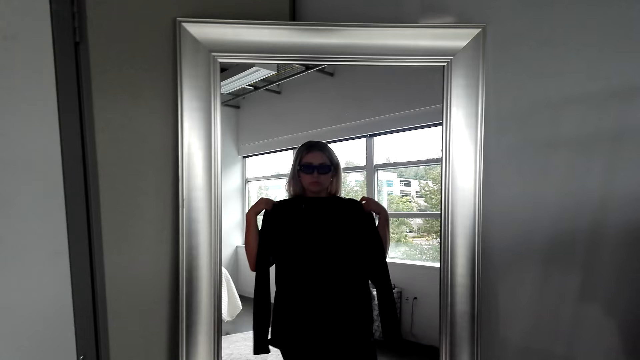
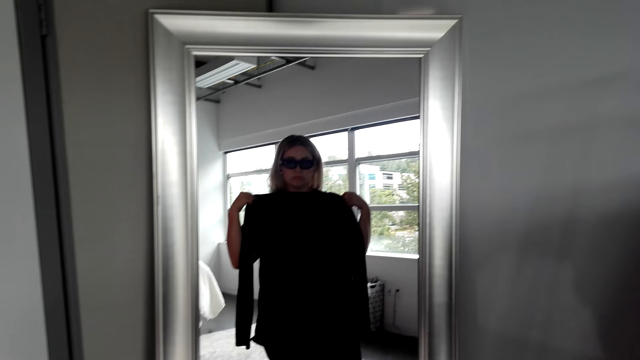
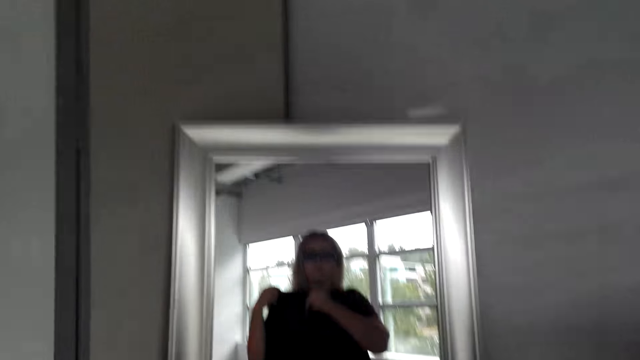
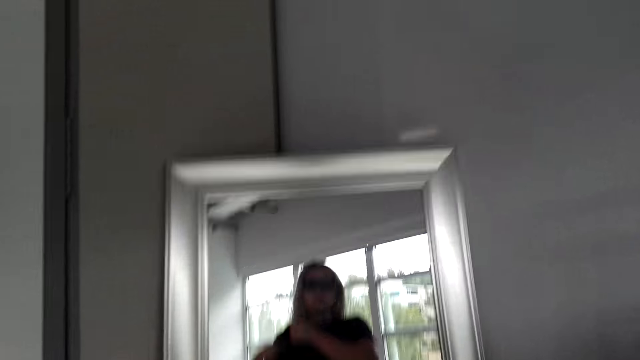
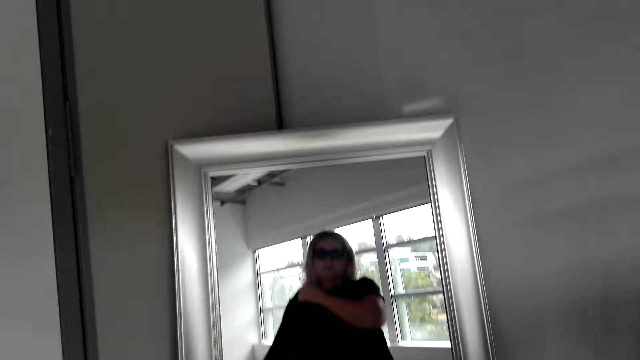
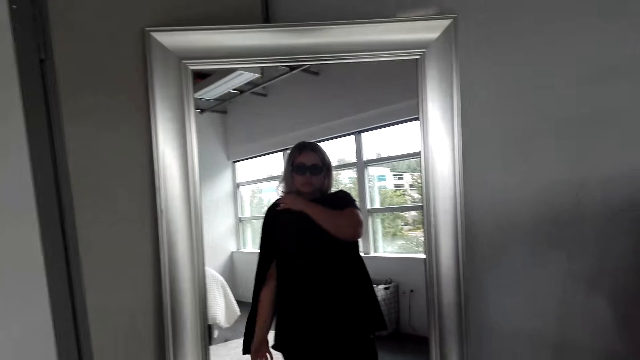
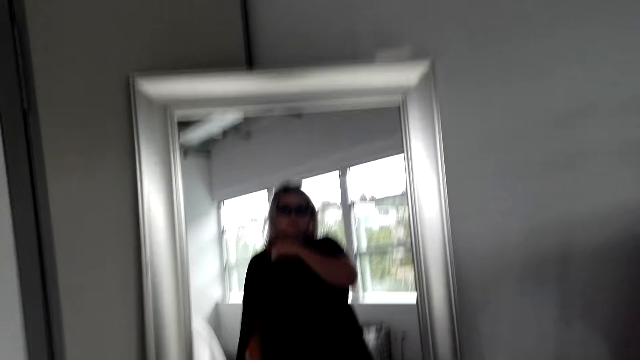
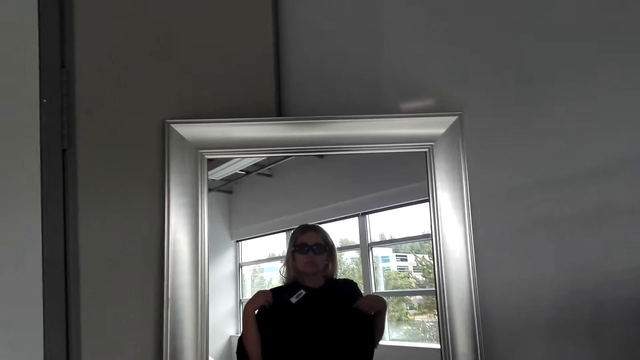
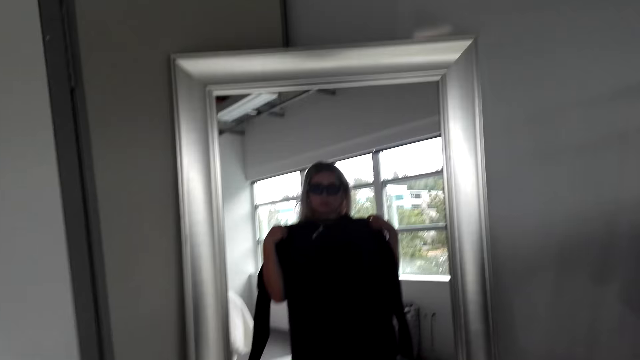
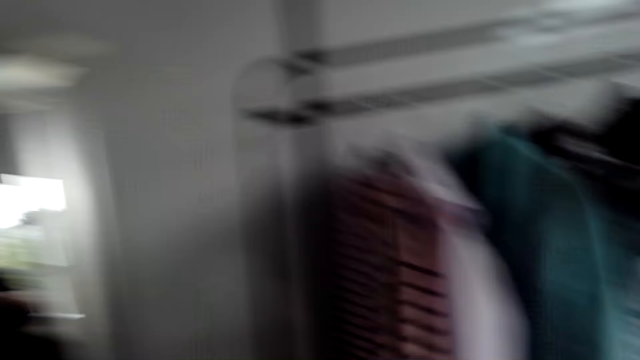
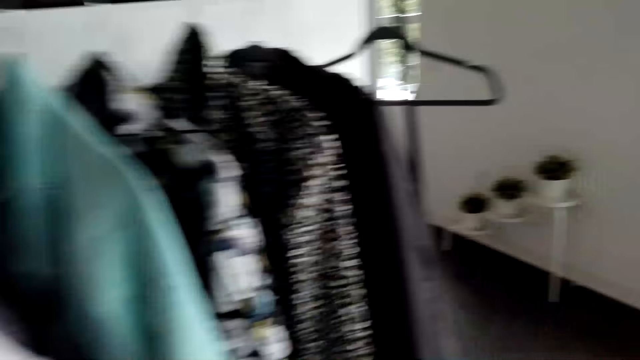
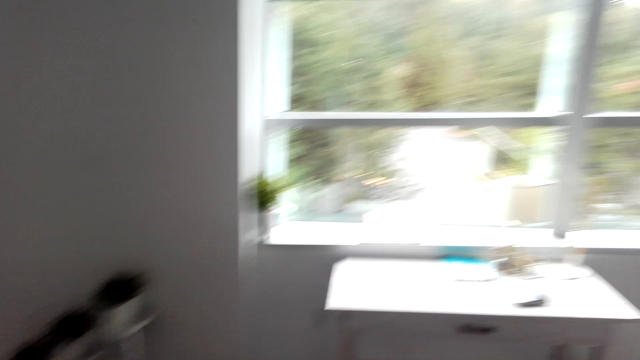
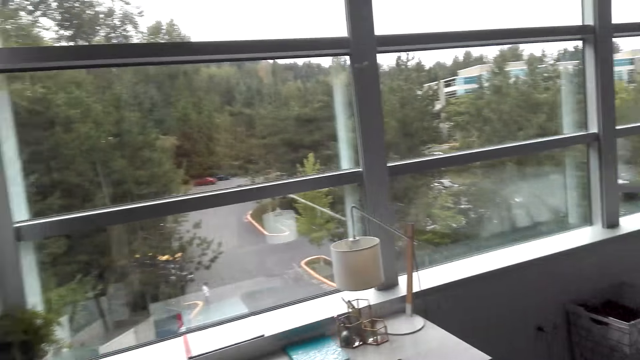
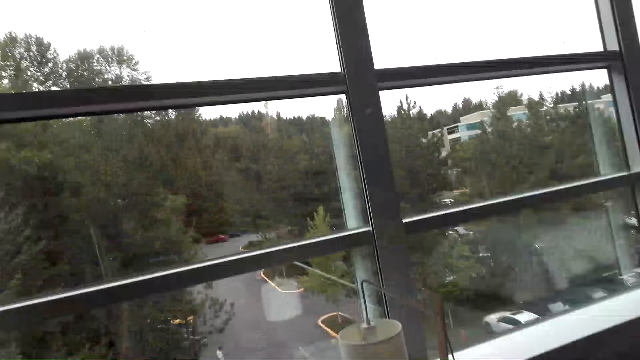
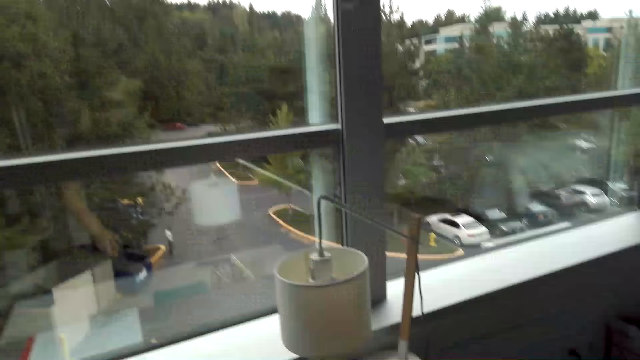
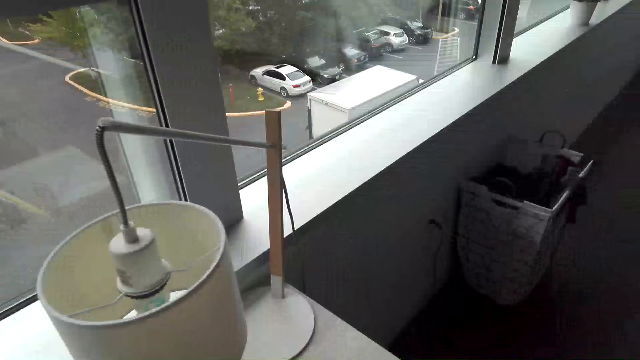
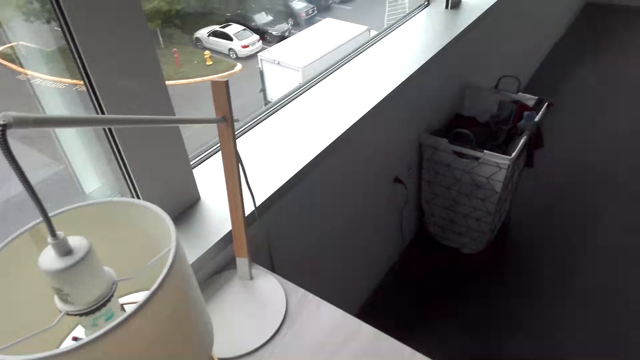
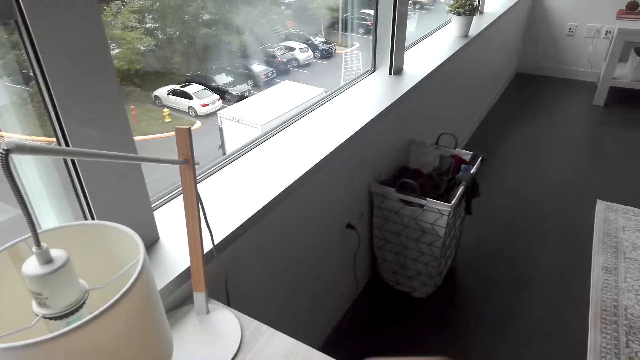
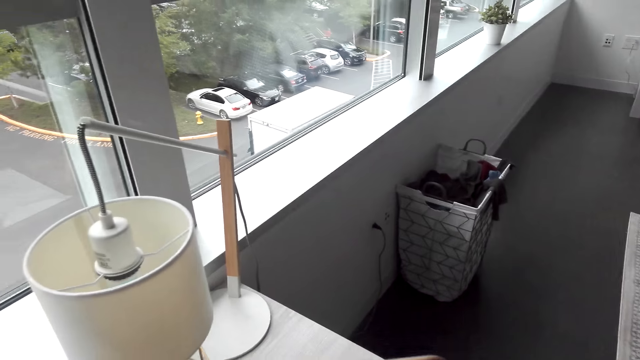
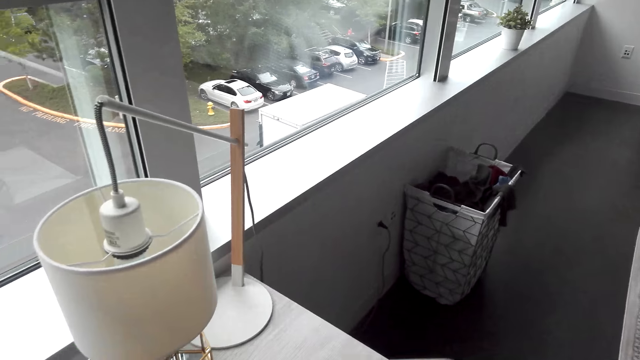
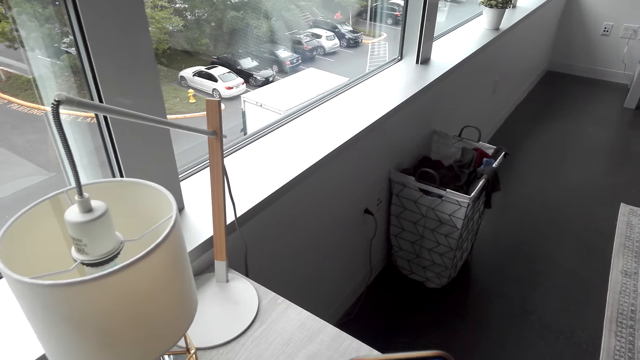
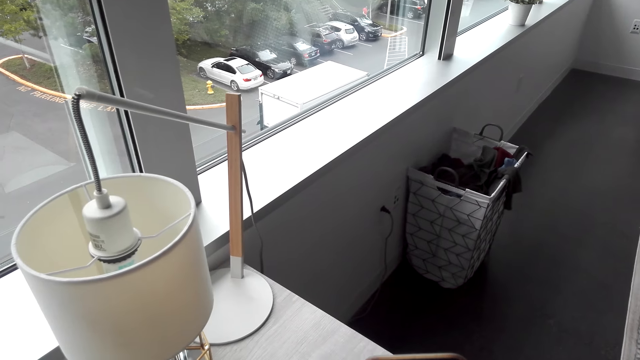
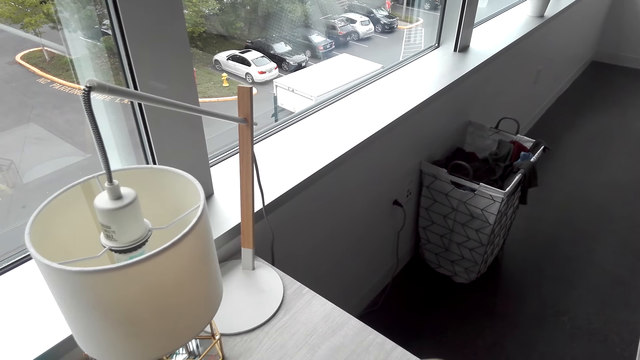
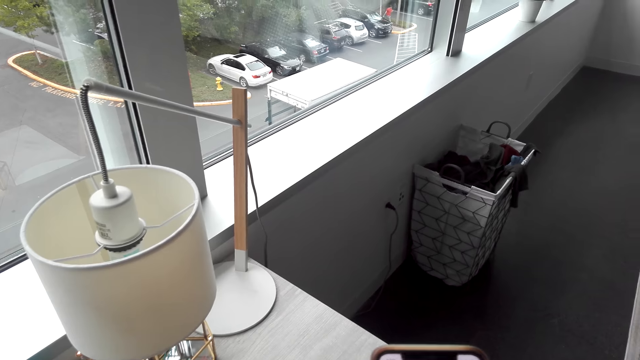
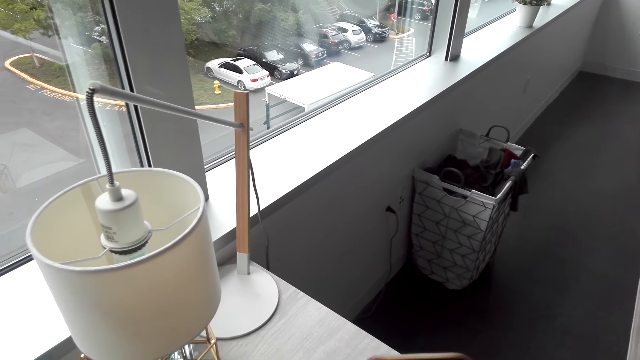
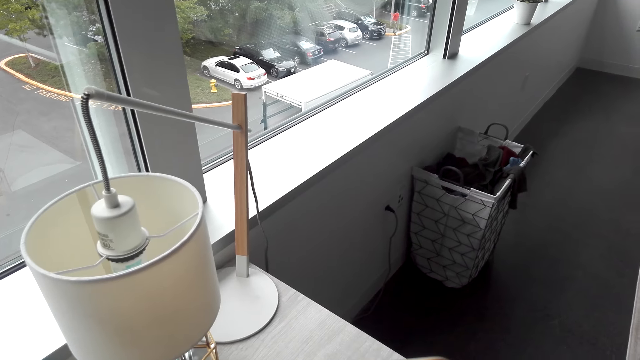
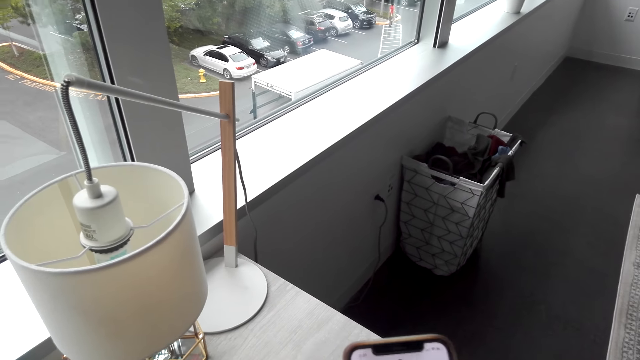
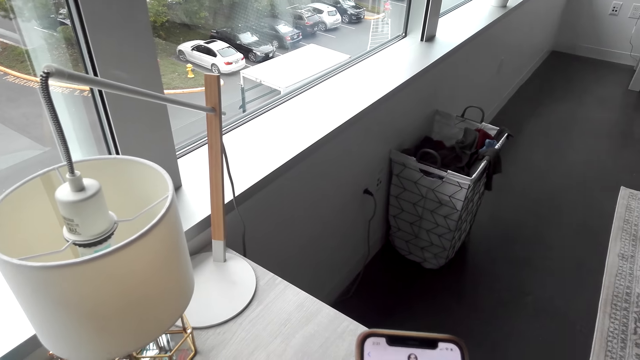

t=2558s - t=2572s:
The camera wearer looks at herself in the mirror. She walks in the room. She operates the cellphone. She dials the phone.

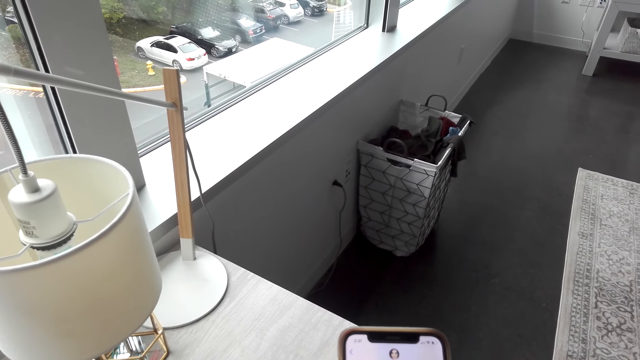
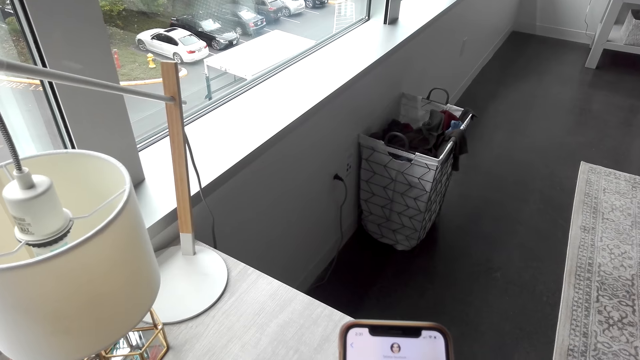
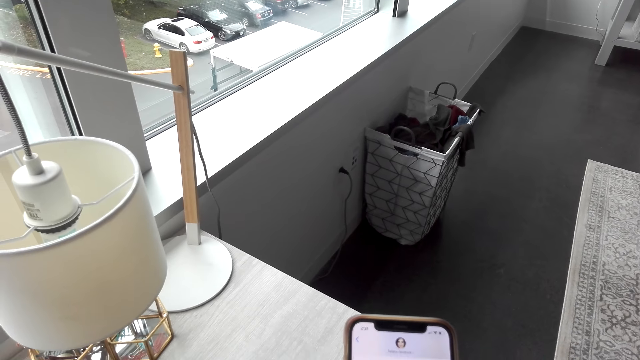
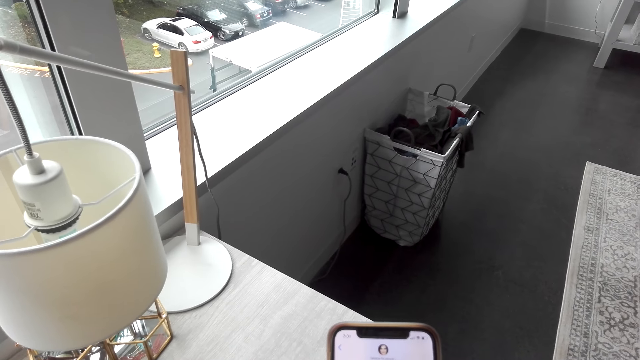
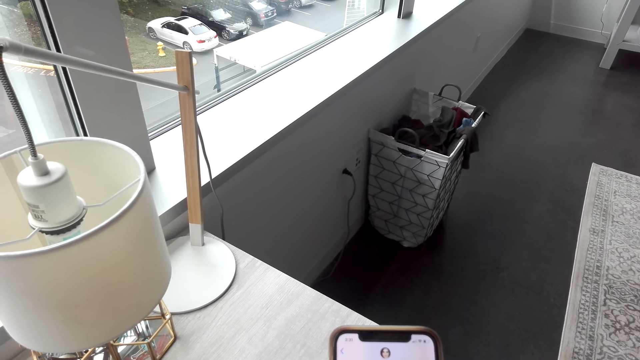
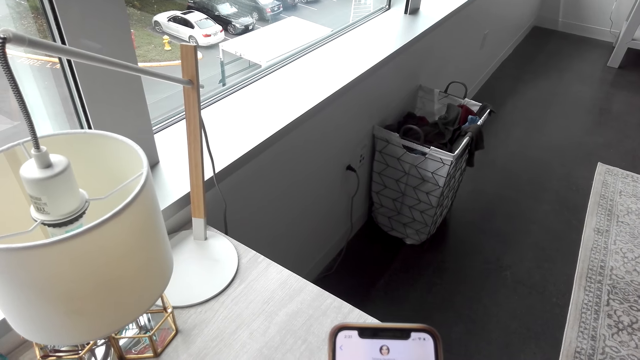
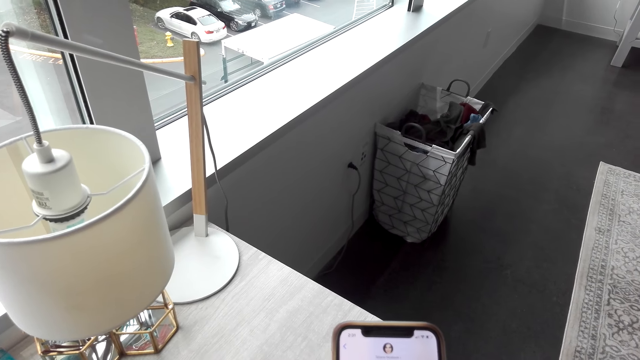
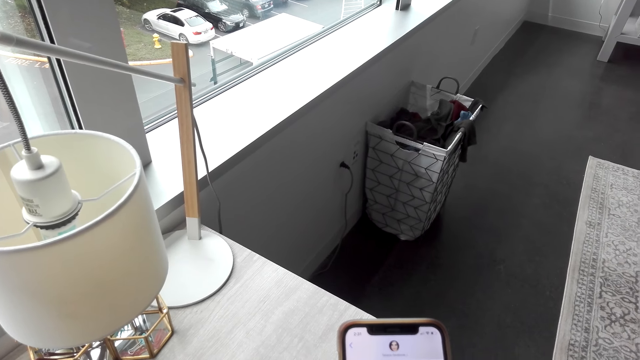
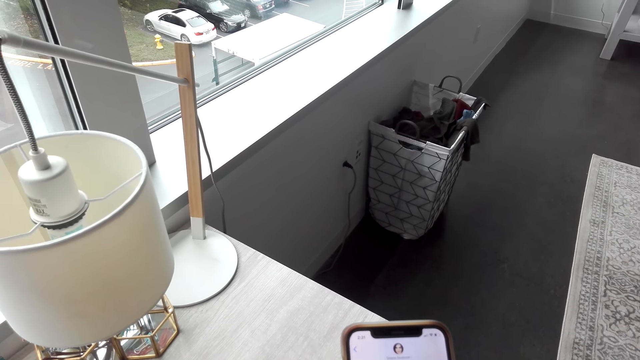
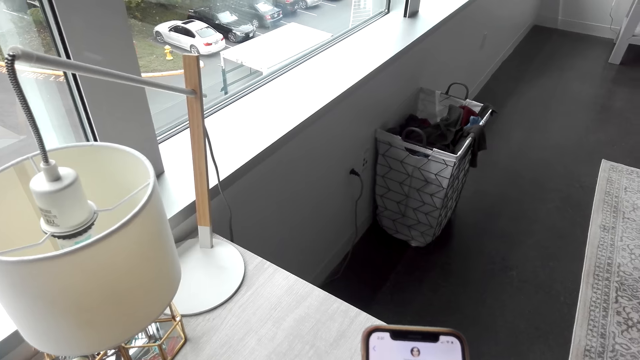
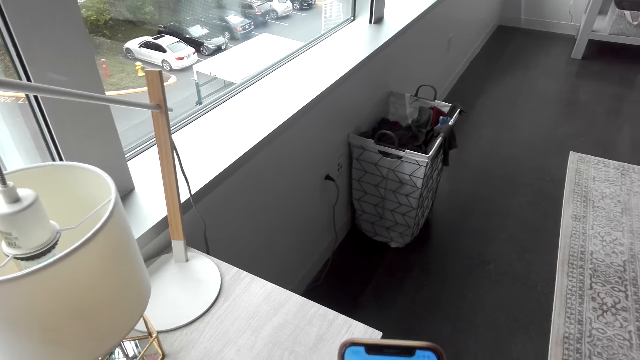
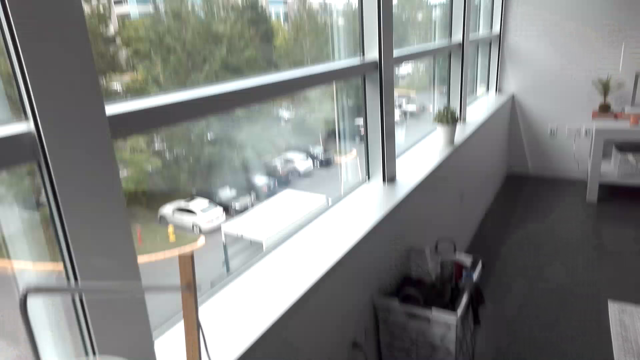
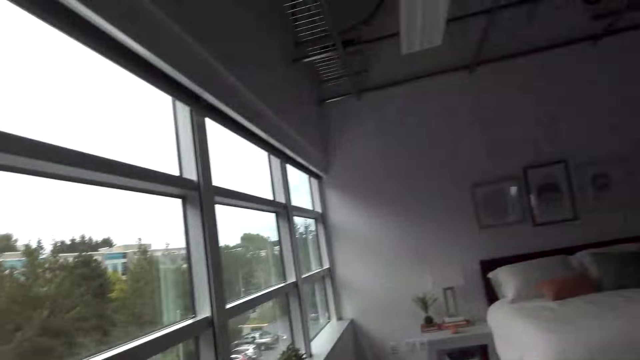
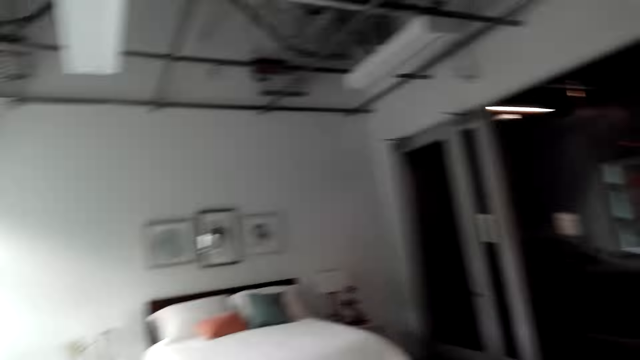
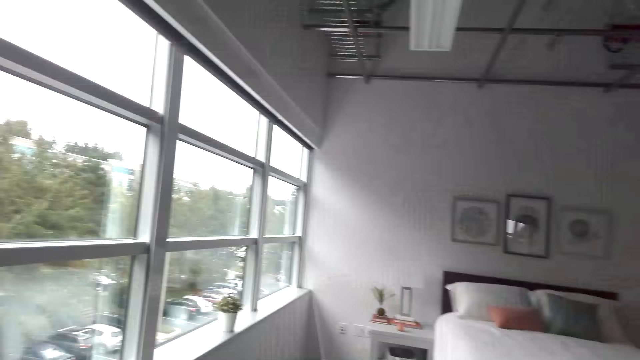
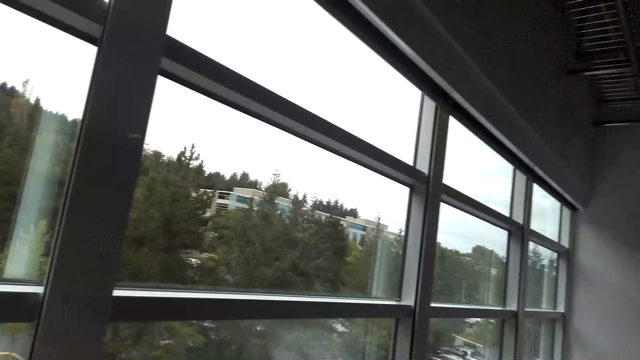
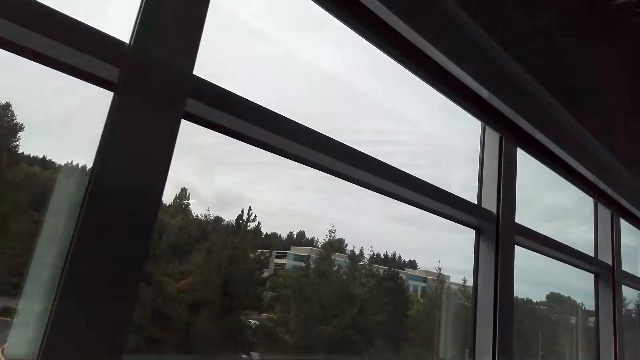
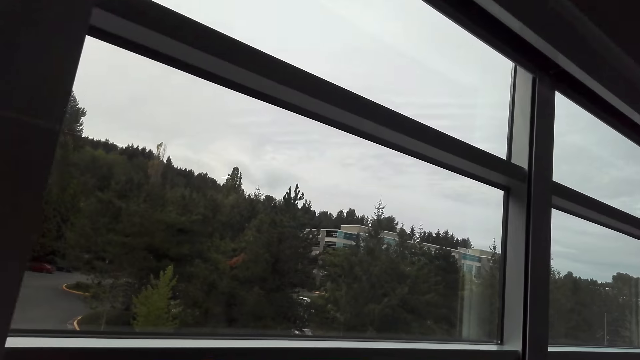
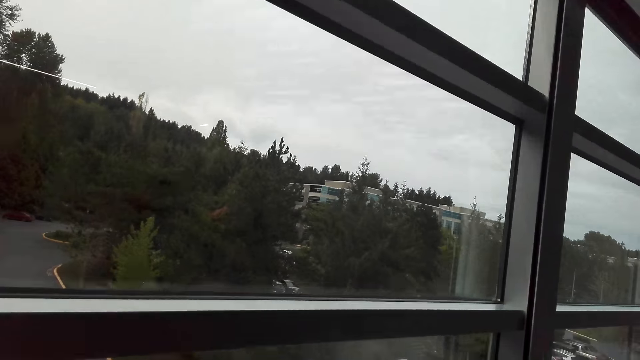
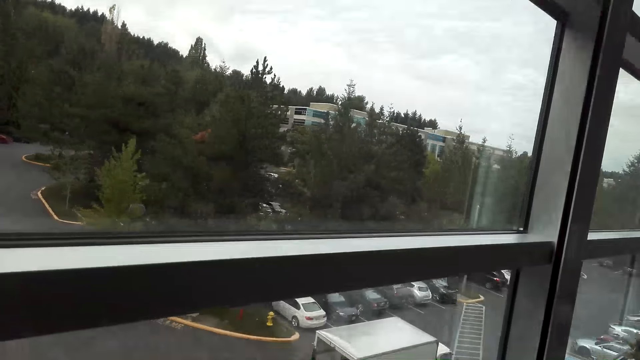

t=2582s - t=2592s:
The camera wearer drops the cellphone. They walk in the room.
